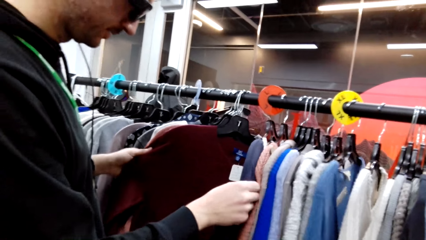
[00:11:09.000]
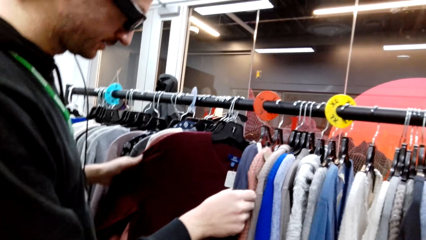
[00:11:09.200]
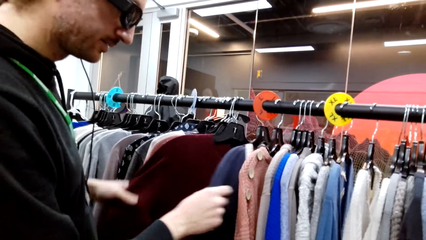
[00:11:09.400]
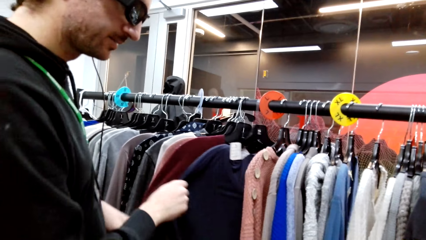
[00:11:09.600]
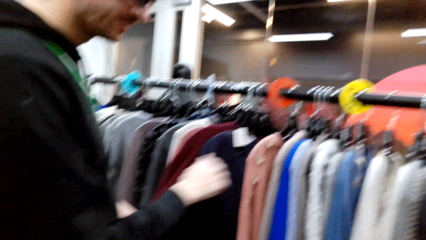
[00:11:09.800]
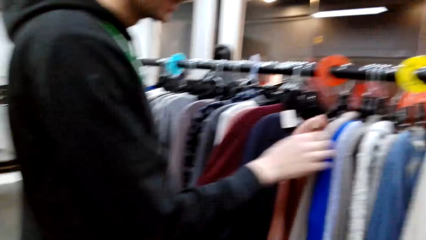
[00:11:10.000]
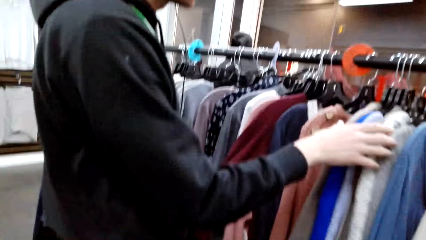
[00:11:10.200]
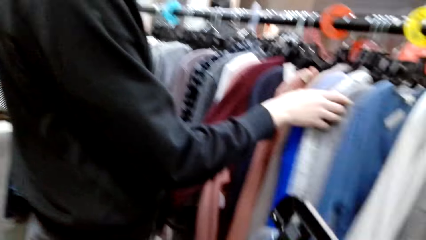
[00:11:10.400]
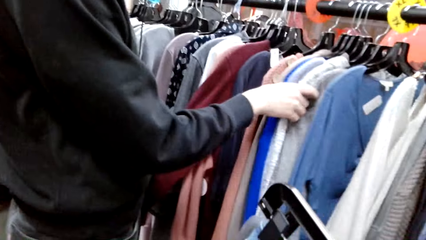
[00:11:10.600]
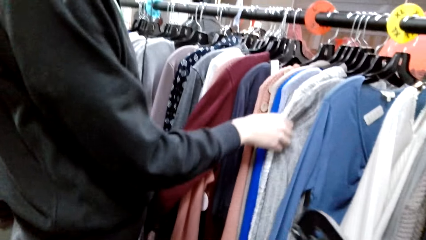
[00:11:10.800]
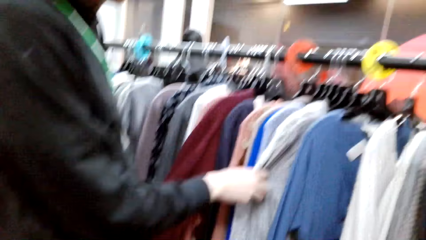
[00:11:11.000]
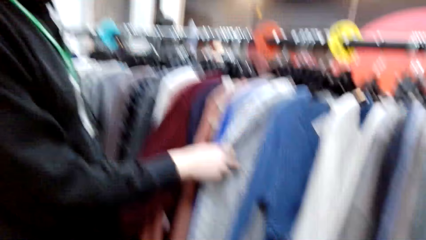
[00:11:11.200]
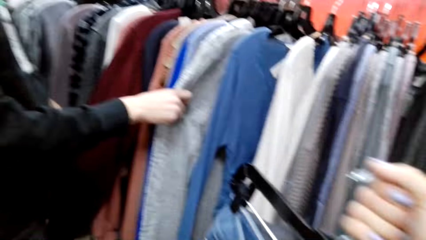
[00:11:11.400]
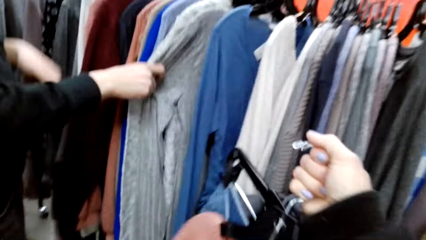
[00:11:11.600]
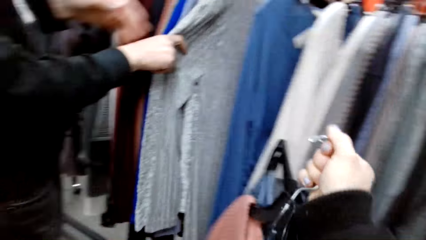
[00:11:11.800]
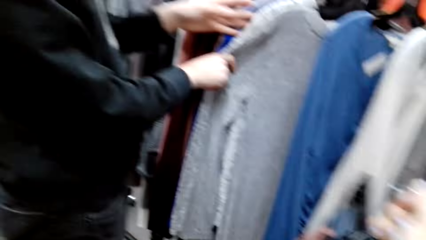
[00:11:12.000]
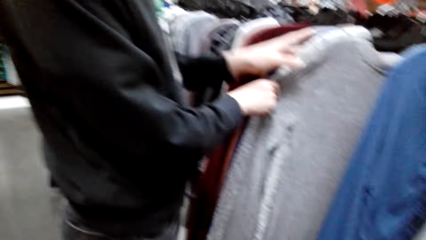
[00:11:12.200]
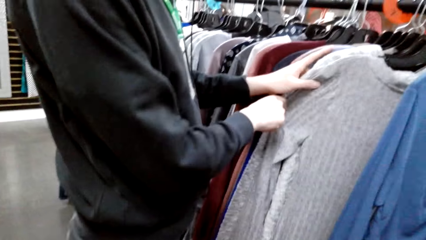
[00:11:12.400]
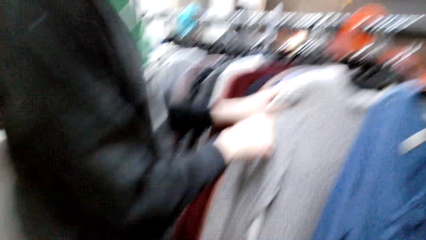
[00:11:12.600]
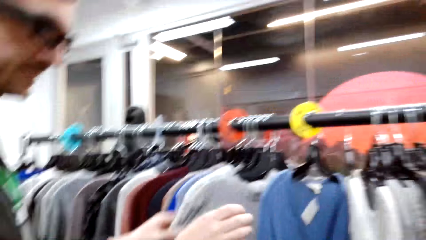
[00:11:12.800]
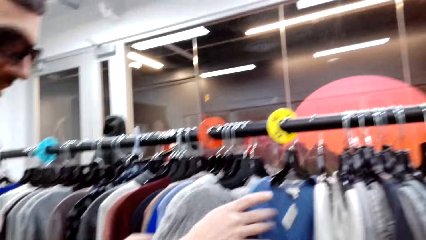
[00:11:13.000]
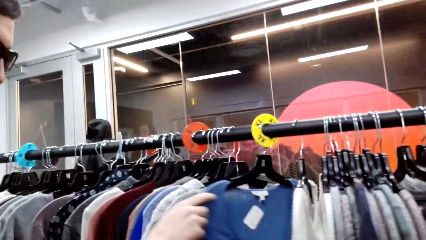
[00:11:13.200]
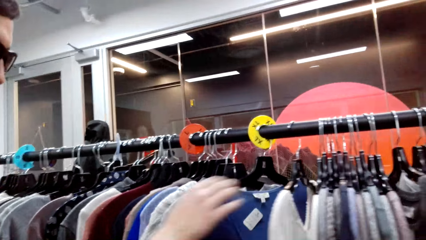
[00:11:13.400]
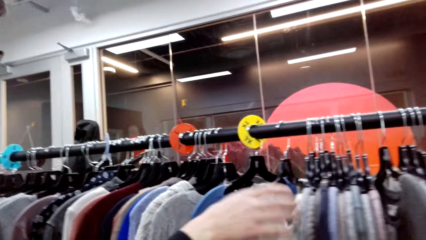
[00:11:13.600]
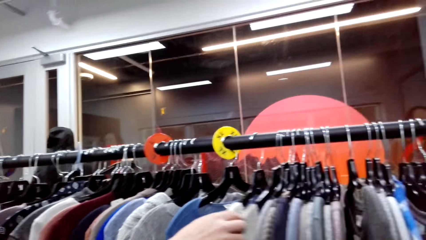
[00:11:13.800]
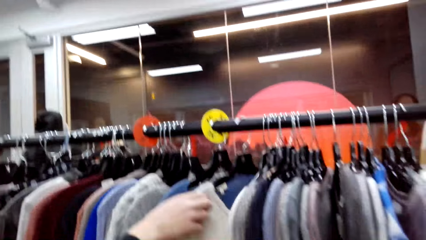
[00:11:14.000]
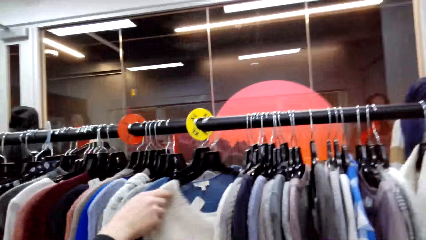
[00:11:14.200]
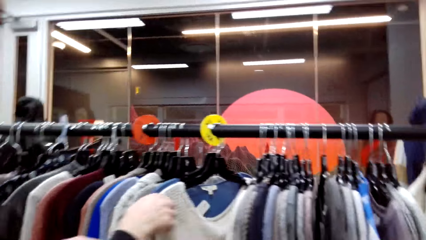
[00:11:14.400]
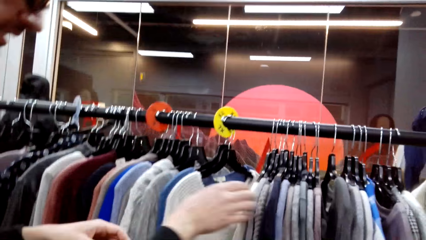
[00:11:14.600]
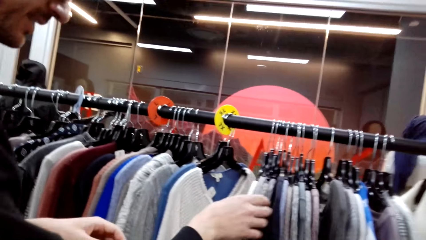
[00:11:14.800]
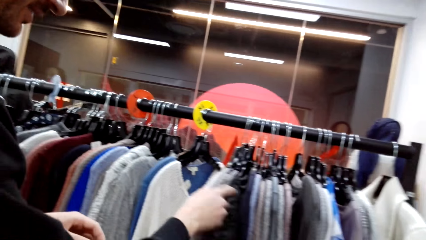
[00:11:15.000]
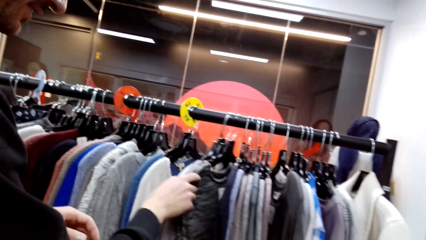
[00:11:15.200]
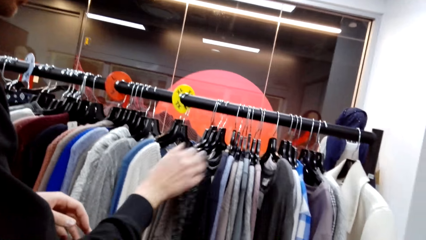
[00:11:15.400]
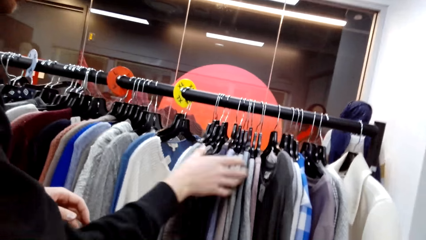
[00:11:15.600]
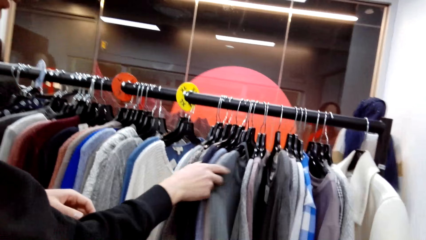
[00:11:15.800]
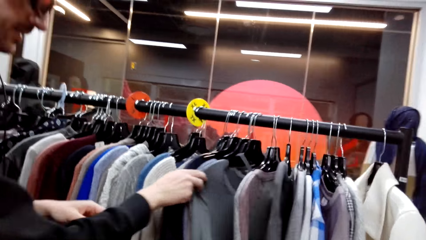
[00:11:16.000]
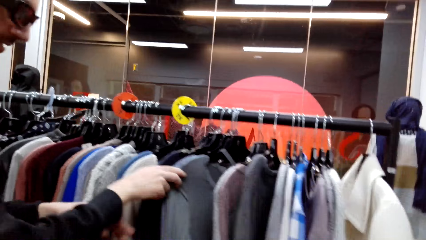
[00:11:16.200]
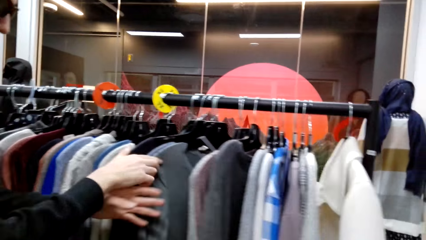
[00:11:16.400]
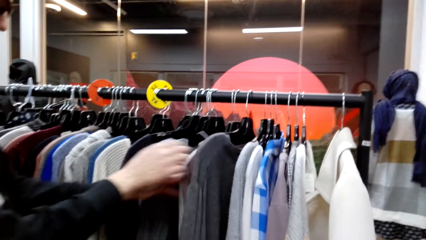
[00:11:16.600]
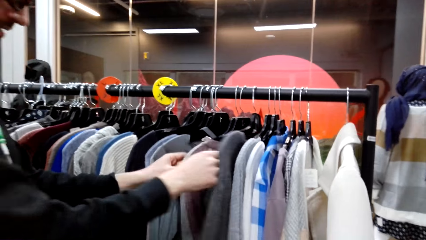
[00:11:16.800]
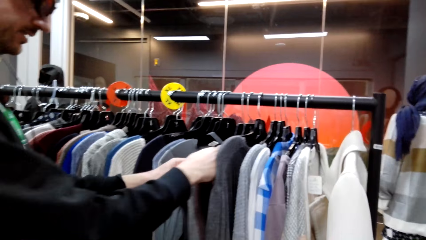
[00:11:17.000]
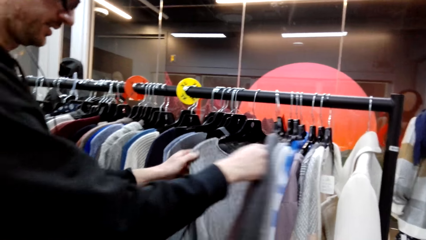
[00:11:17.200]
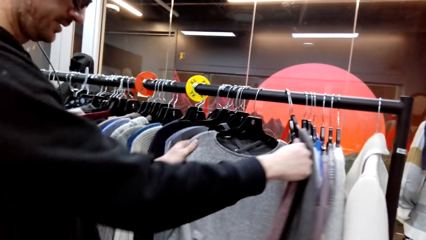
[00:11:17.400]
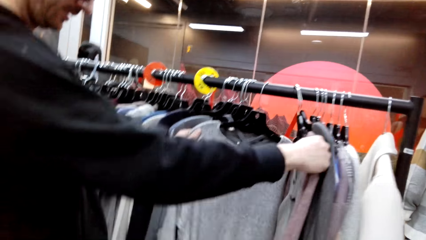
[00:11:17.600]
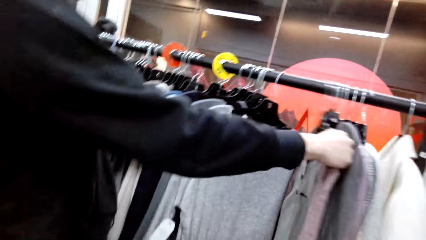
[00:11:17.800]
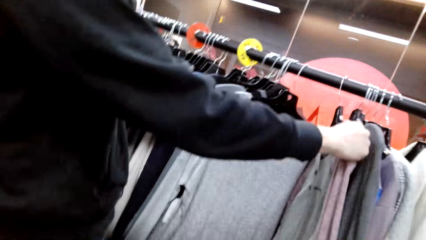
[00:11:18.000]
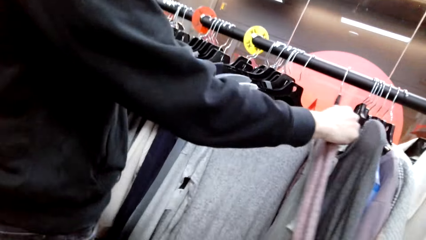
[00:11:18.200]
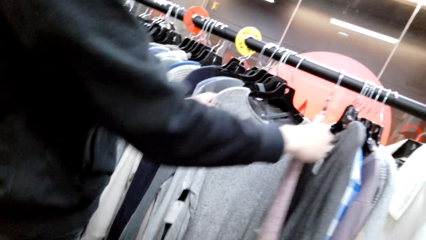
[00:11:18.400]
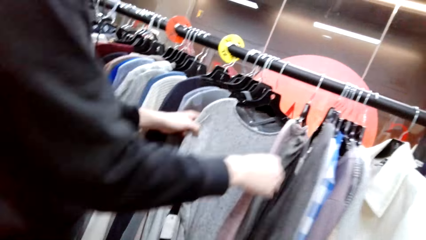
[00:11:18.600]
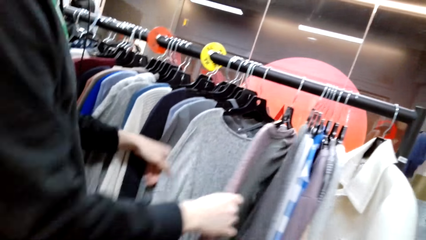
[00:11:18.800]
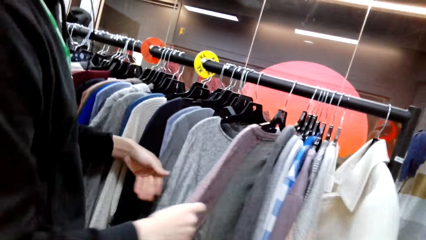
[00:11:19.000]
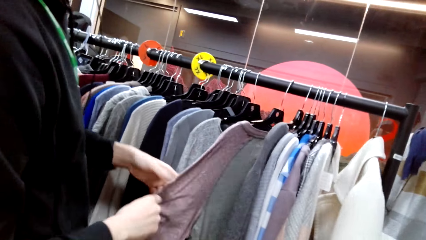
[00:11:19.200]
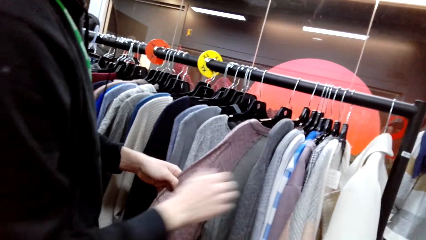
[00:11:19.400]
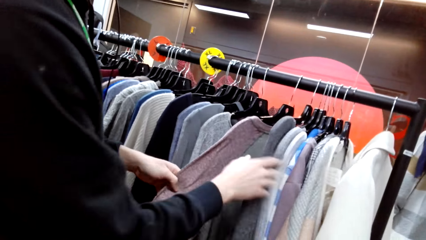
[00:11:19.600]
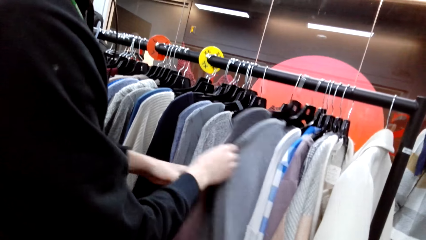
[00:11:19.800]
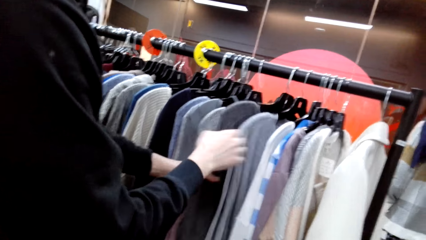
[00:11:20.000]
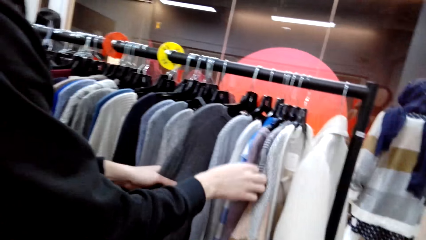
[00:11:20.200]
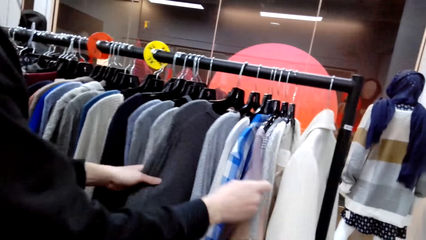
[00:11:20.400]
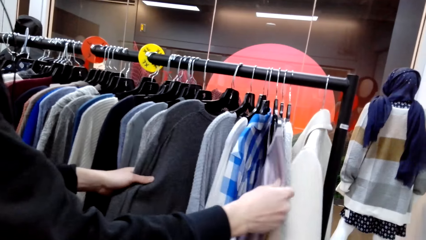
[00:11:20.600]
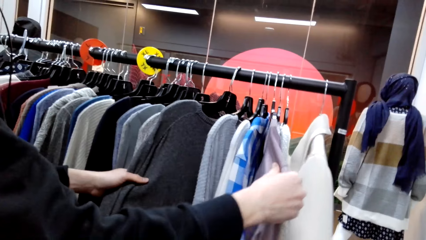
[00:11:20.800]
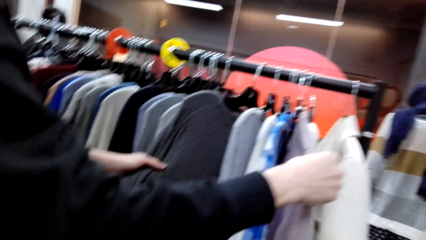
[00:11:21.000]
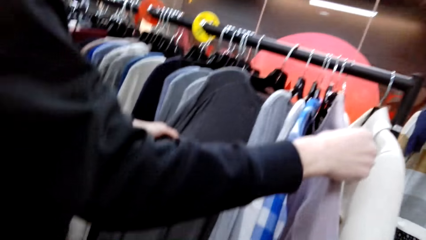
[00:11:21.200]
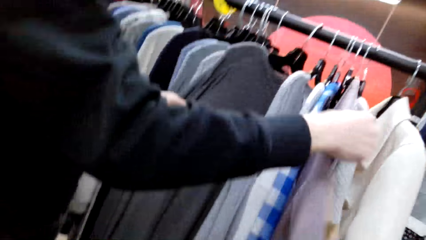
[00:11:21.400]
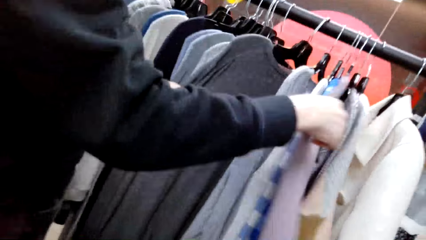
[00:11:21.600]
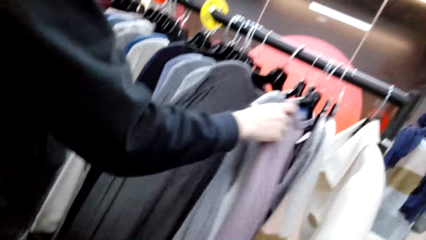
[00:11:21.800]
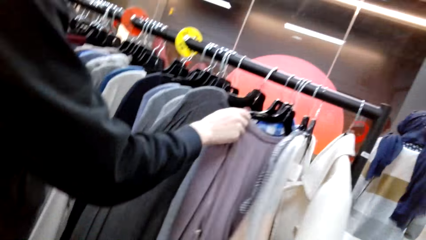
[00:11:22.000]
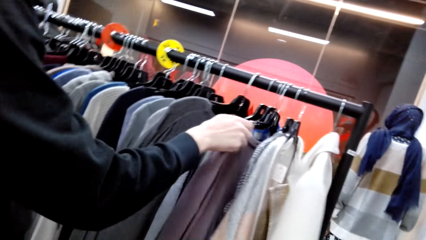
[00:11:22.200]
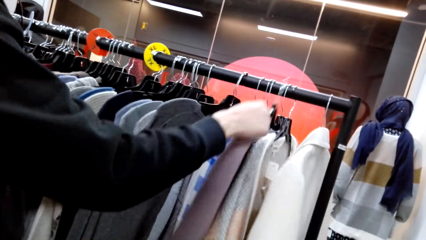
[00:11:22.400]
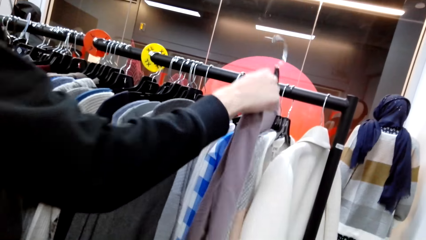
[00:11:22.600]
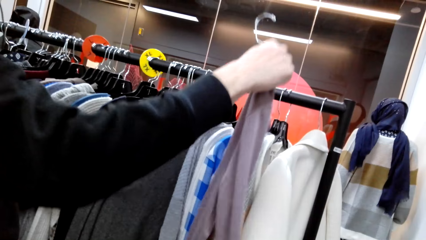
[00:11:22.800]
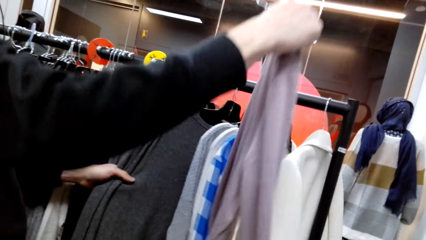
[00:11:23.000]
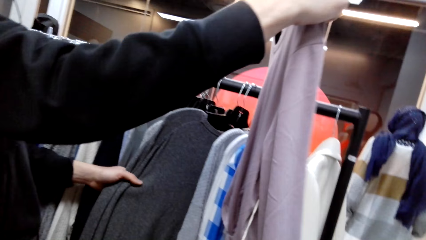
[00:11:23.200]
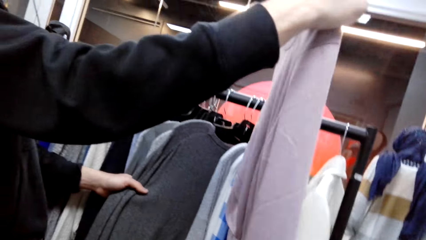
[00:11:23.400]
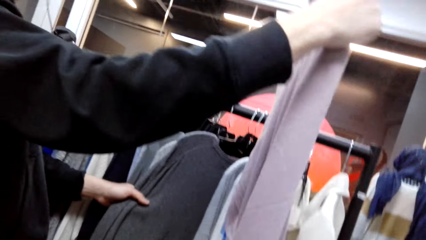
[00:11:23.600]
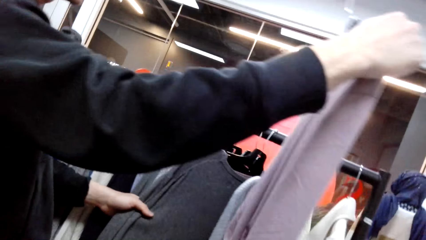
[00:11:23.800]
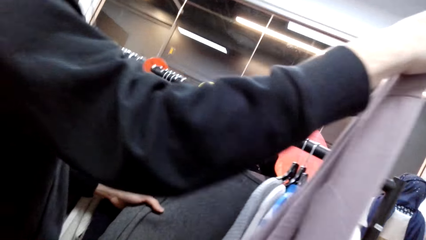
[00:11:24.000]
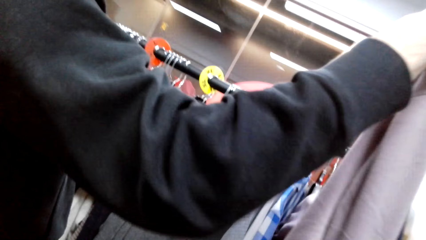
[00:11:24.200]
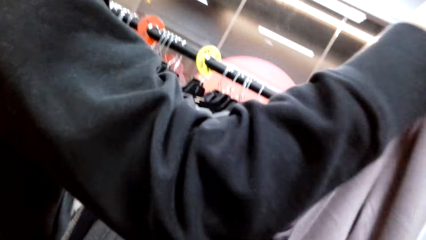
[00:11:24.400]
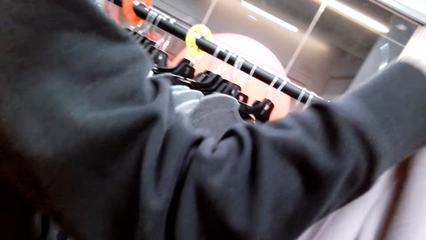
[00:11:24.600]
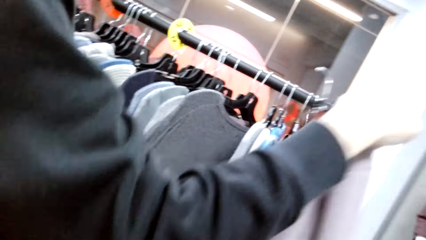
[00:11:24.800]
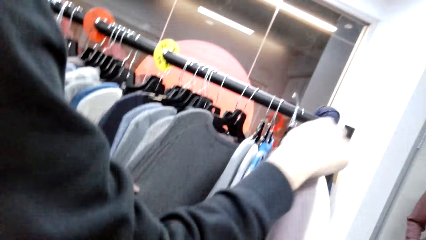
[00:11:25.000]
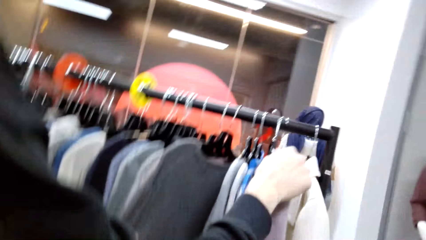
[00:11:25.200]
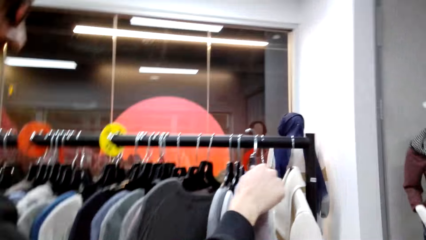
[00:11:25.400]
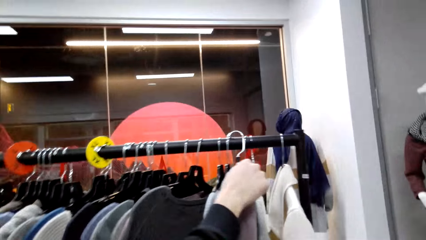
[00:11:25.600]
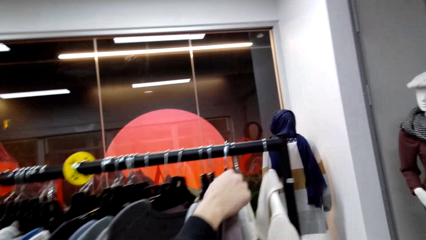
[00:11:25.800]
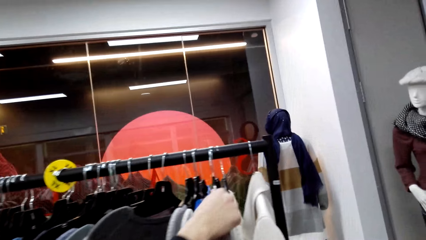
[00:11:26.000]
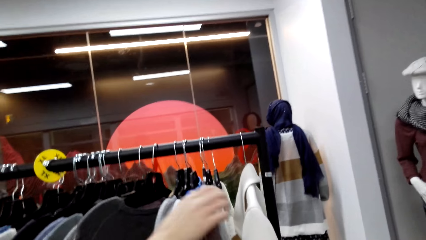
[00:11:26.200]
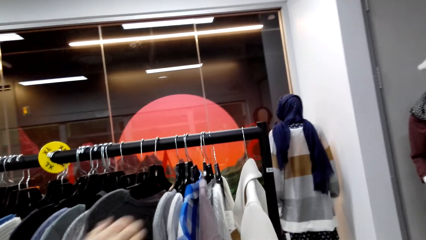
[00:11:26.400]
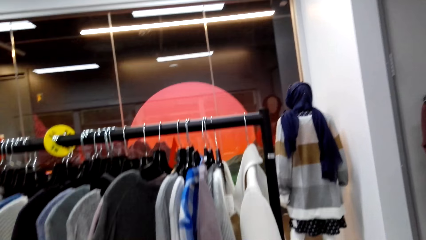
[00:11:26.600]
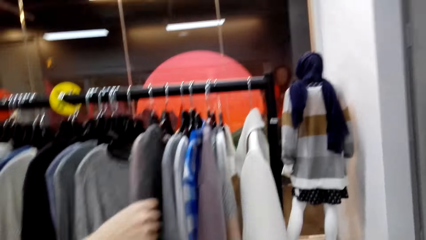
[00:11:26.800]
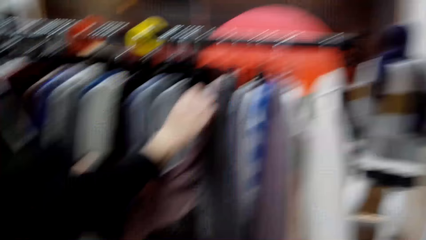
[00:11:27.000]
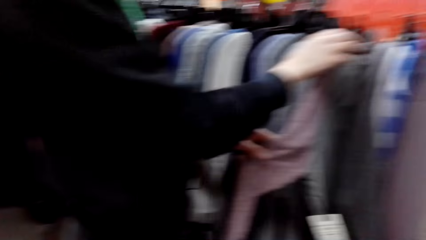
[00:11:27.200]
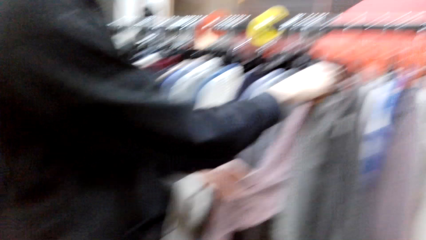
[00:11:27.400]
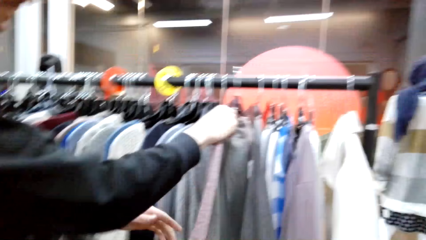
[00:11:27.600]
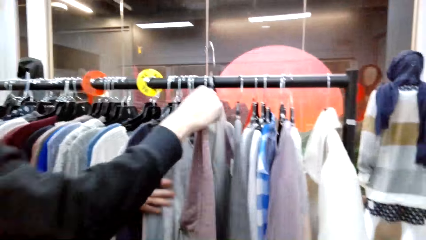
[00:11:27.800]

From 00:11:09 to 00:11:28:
The camera wearer interacts with a man. They hold the trousers. The man checks the sweaters on the rack. The man picks up a sweater on the rack and puts back the sweater on the rack. The camera wearer converses with the man. The man picks up a sweater on the rack.
